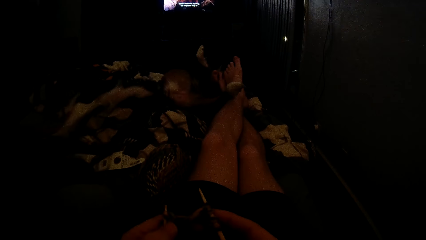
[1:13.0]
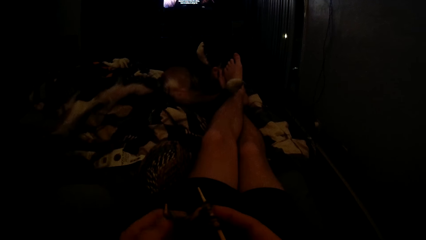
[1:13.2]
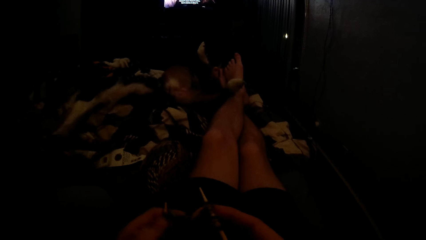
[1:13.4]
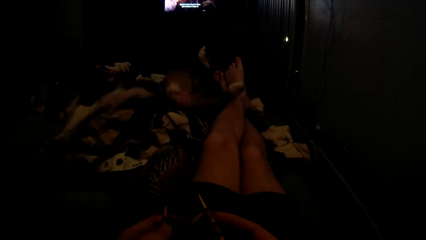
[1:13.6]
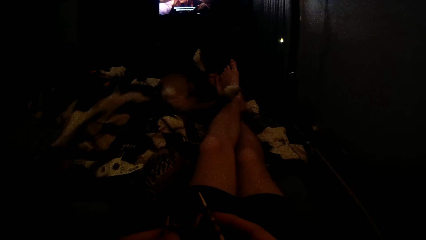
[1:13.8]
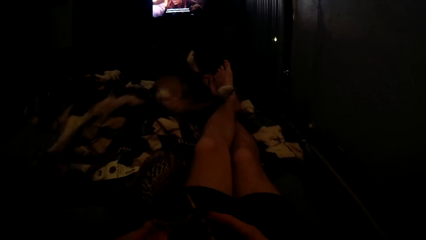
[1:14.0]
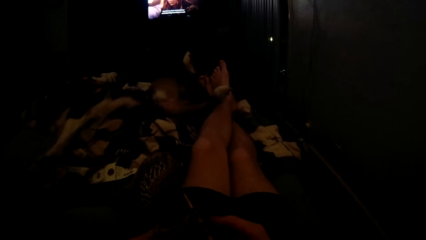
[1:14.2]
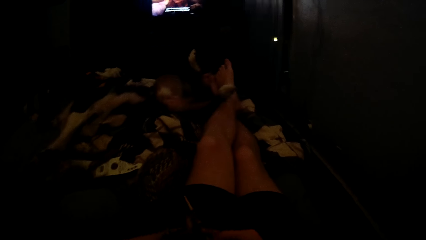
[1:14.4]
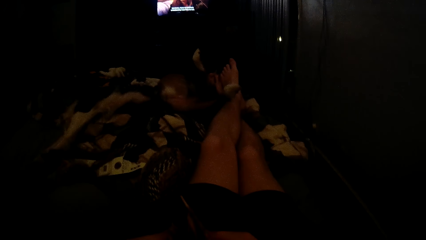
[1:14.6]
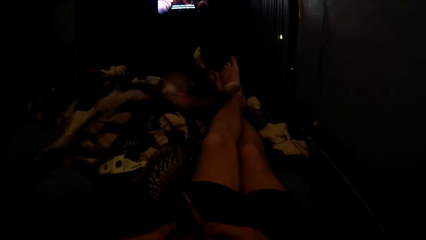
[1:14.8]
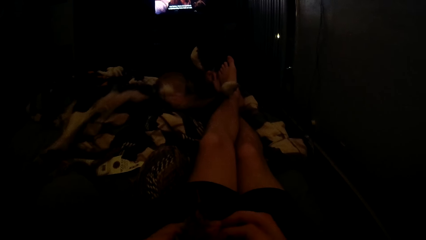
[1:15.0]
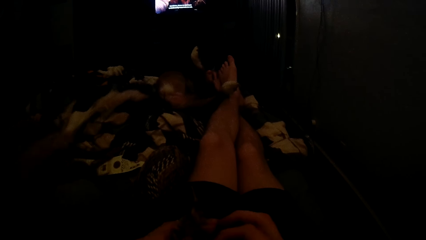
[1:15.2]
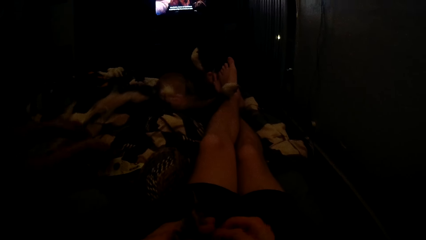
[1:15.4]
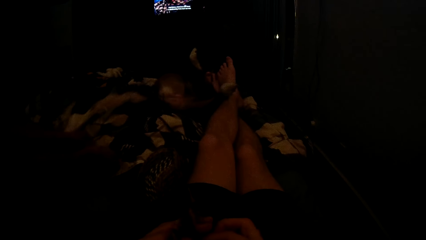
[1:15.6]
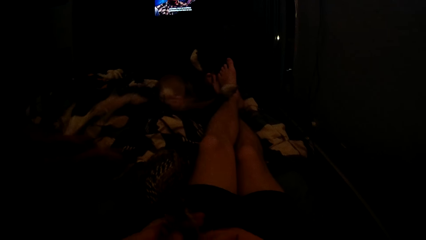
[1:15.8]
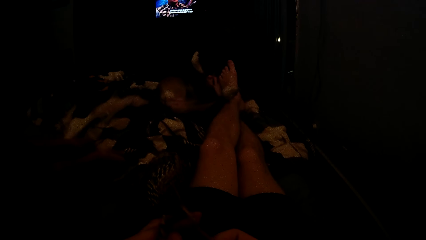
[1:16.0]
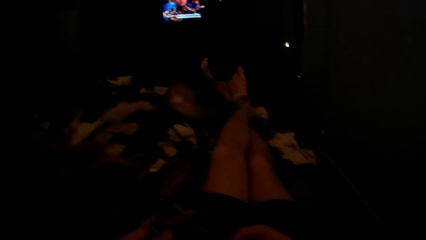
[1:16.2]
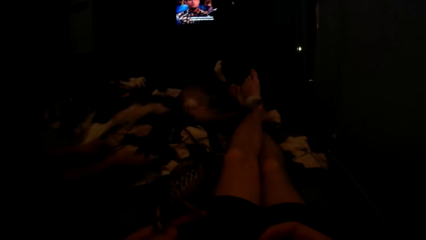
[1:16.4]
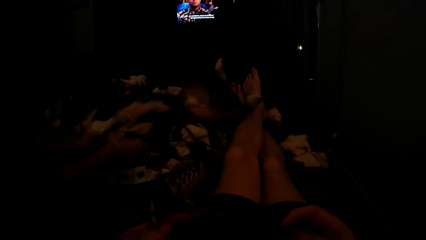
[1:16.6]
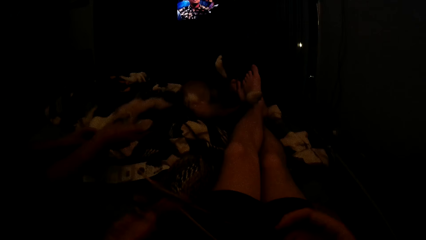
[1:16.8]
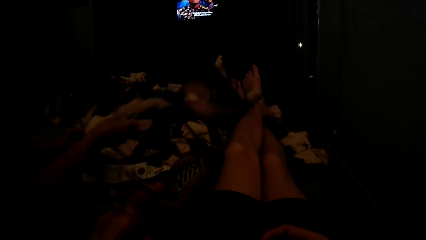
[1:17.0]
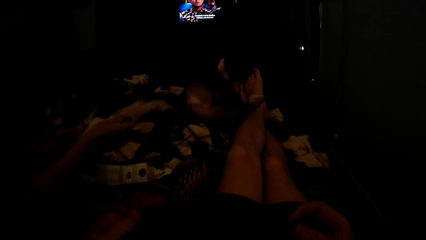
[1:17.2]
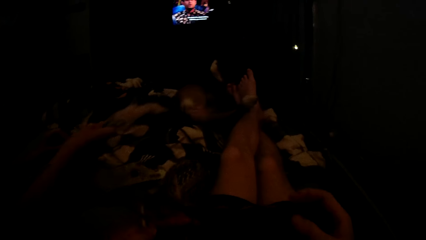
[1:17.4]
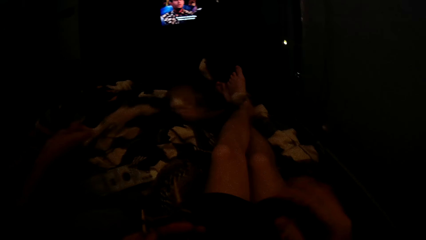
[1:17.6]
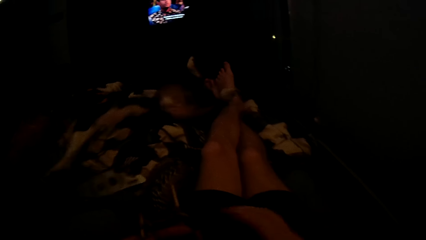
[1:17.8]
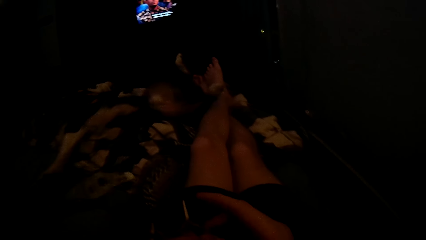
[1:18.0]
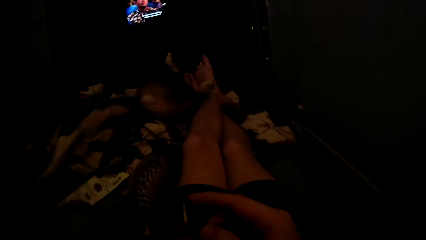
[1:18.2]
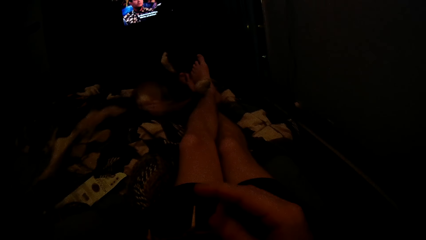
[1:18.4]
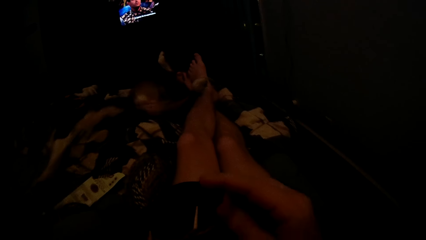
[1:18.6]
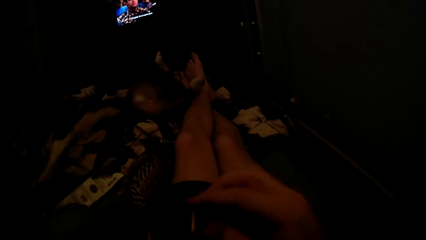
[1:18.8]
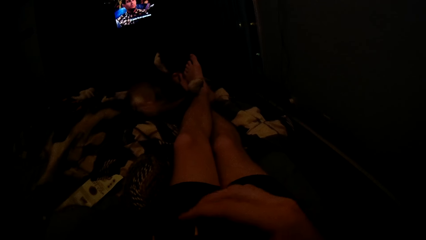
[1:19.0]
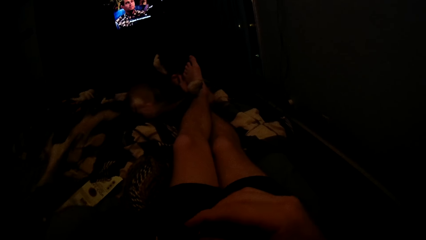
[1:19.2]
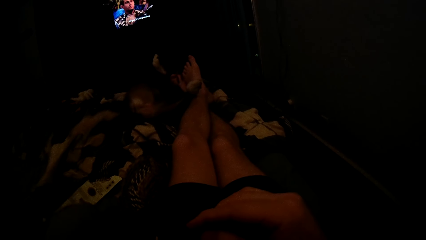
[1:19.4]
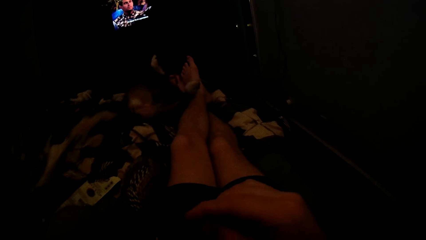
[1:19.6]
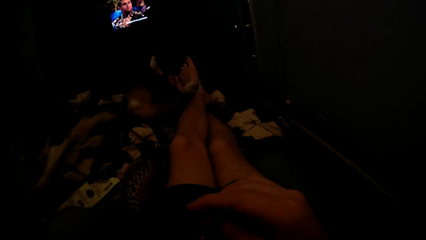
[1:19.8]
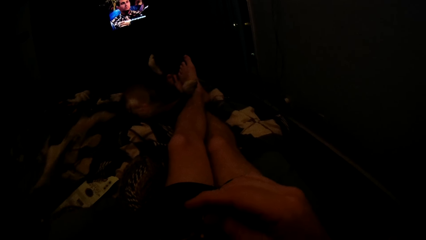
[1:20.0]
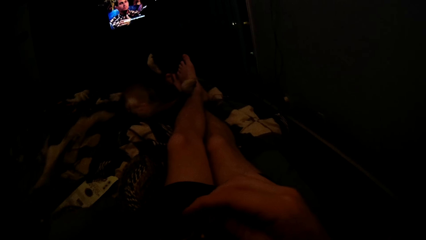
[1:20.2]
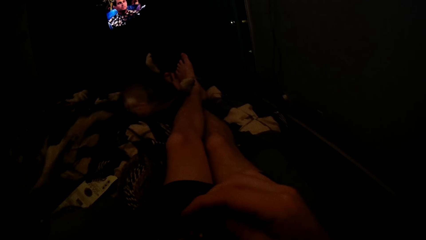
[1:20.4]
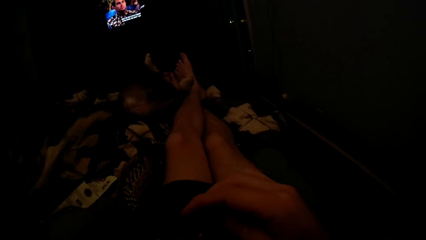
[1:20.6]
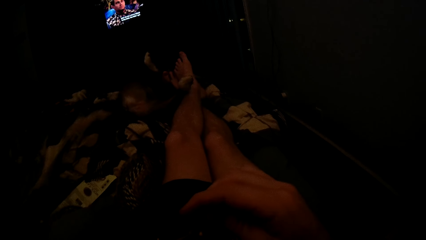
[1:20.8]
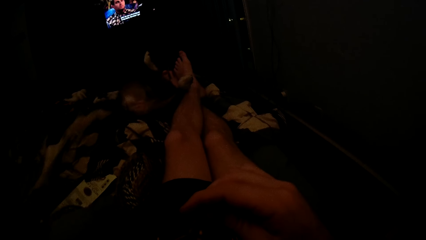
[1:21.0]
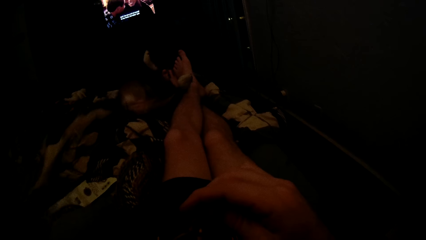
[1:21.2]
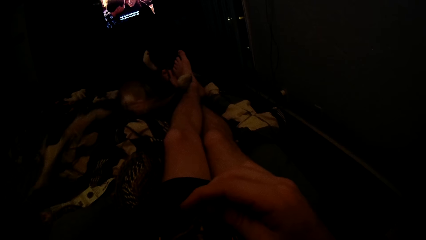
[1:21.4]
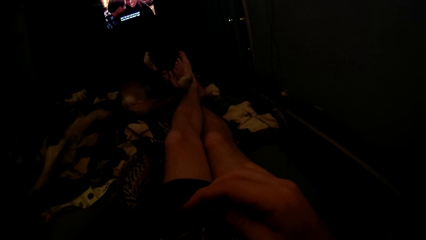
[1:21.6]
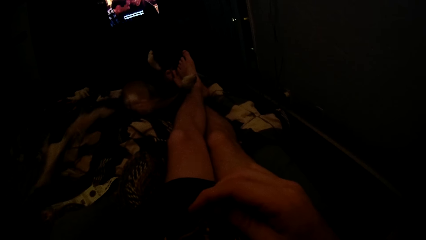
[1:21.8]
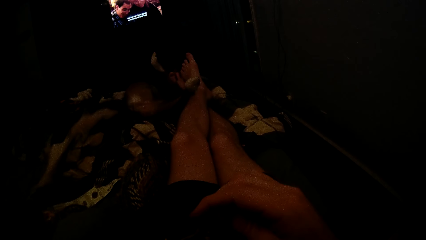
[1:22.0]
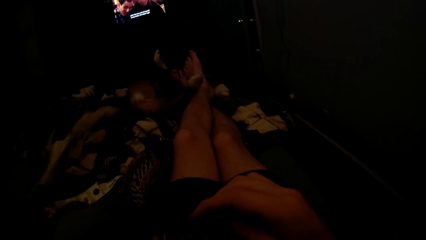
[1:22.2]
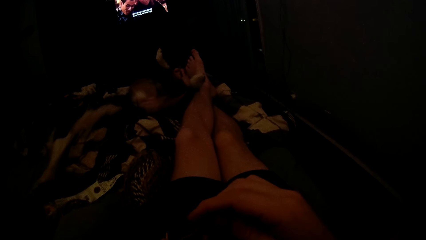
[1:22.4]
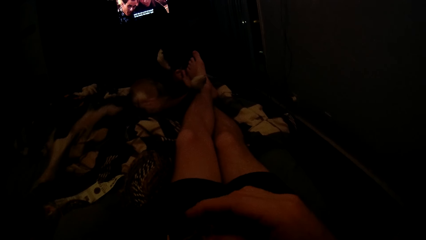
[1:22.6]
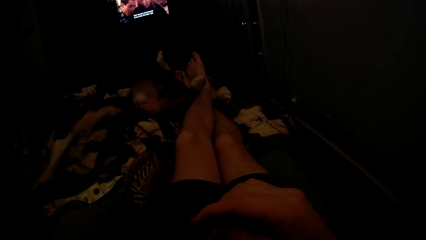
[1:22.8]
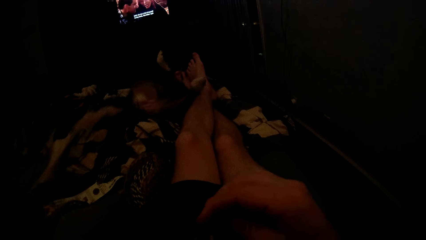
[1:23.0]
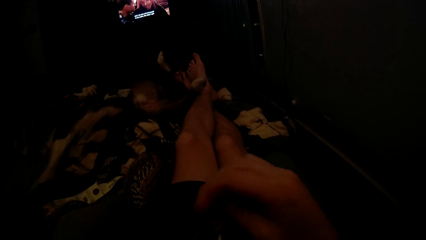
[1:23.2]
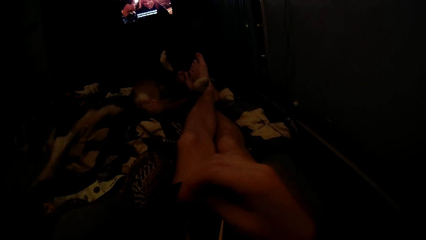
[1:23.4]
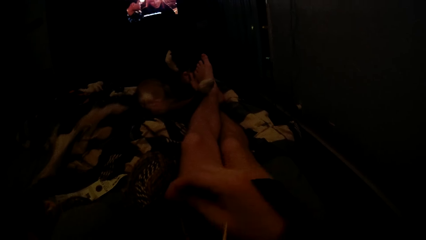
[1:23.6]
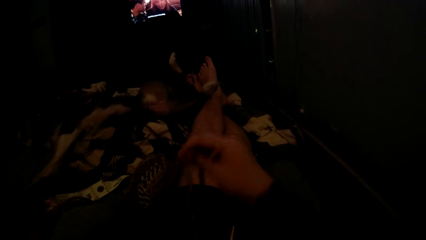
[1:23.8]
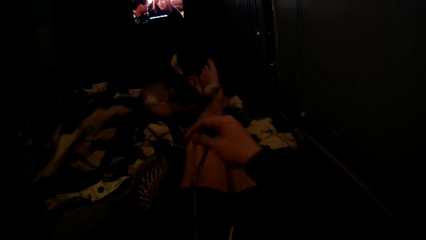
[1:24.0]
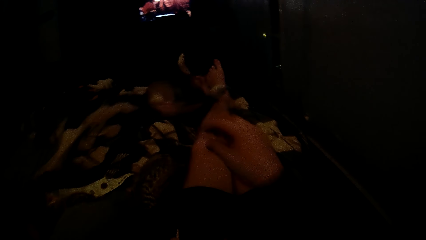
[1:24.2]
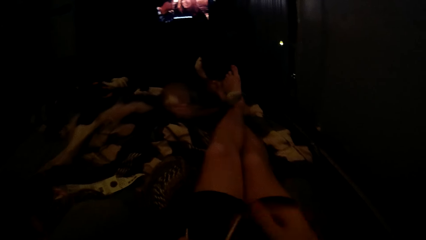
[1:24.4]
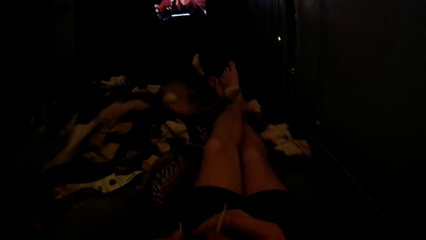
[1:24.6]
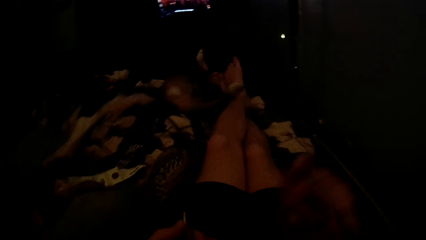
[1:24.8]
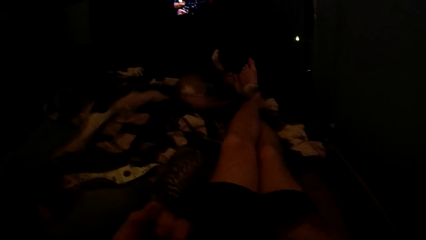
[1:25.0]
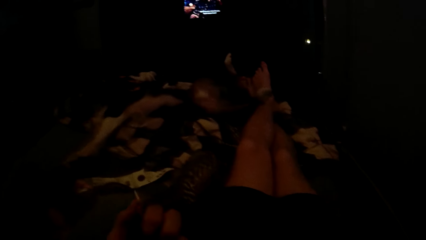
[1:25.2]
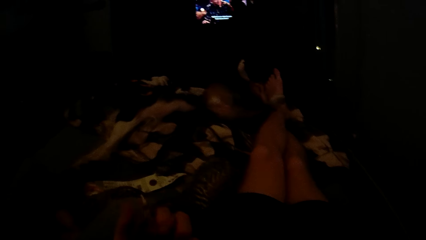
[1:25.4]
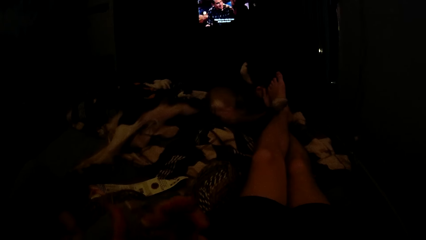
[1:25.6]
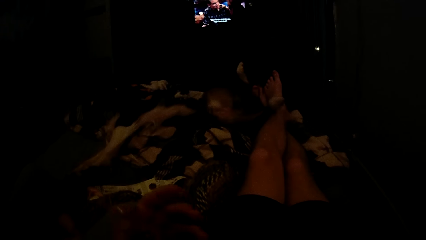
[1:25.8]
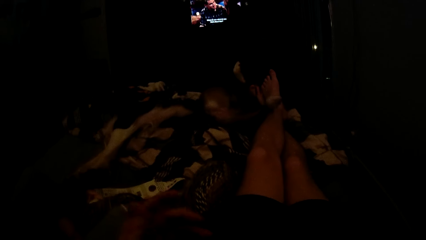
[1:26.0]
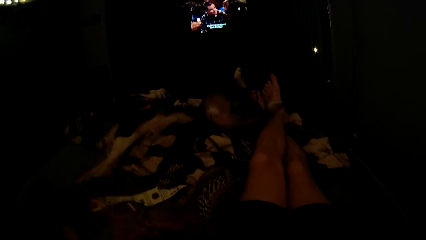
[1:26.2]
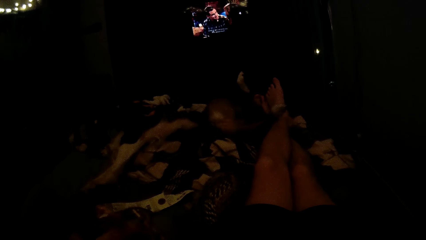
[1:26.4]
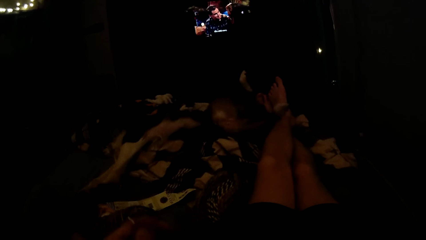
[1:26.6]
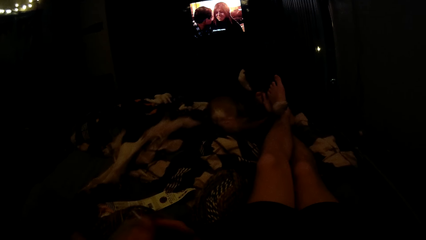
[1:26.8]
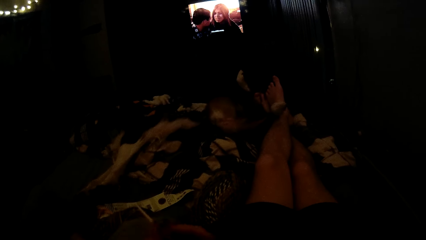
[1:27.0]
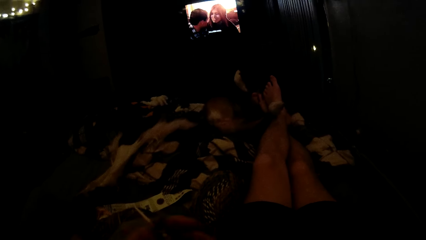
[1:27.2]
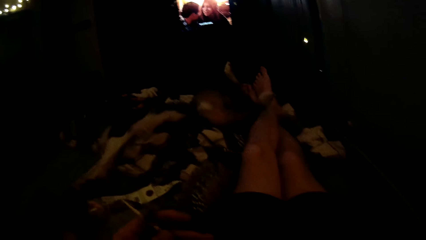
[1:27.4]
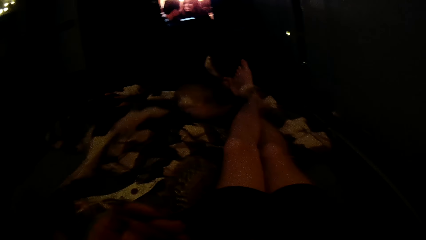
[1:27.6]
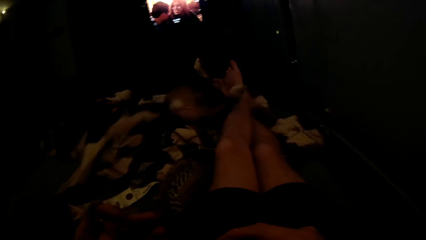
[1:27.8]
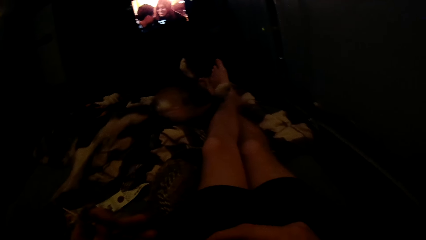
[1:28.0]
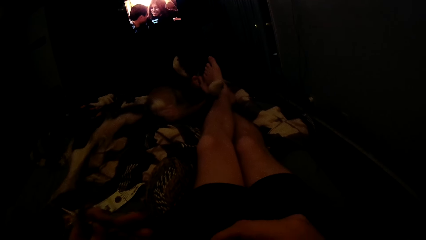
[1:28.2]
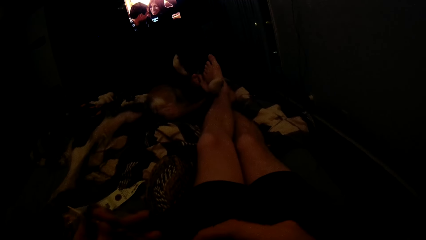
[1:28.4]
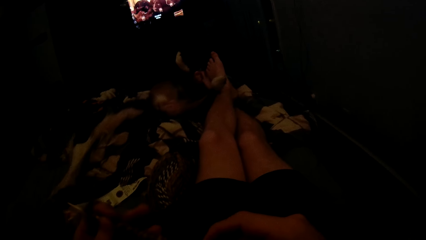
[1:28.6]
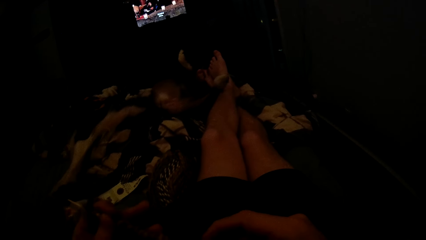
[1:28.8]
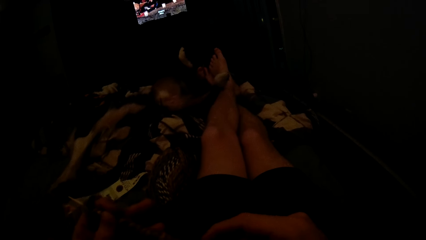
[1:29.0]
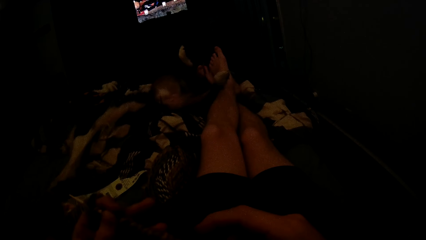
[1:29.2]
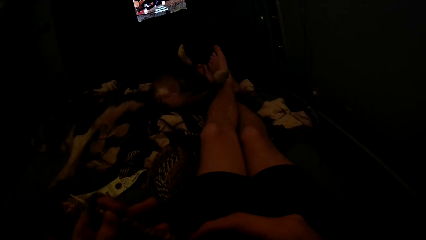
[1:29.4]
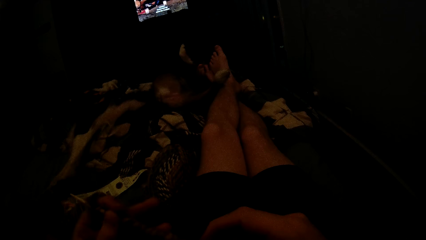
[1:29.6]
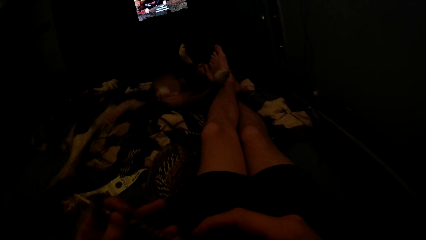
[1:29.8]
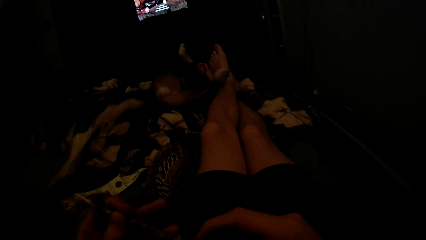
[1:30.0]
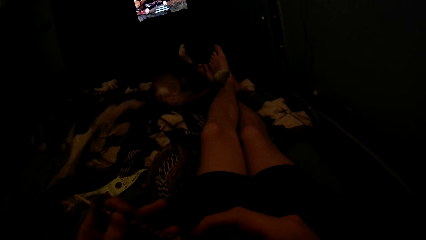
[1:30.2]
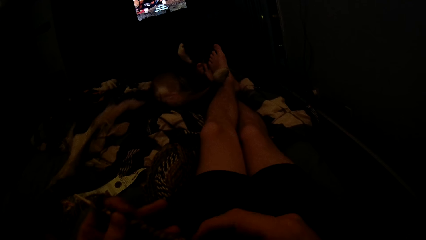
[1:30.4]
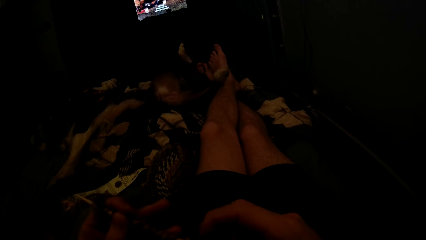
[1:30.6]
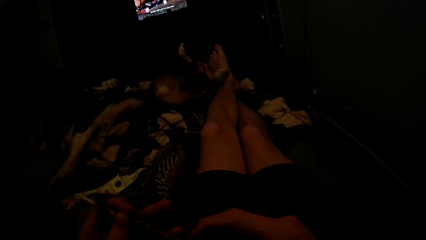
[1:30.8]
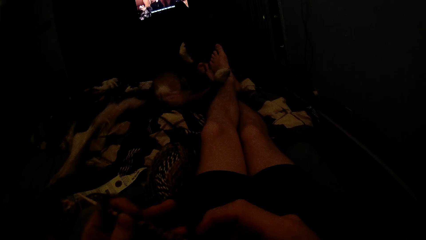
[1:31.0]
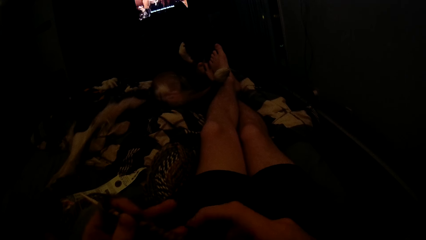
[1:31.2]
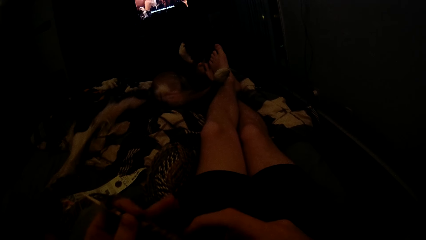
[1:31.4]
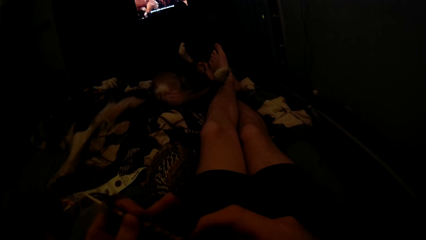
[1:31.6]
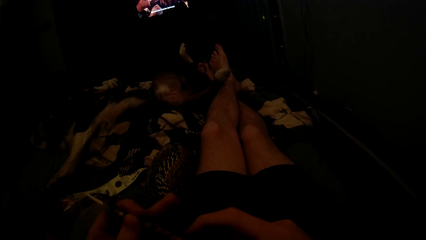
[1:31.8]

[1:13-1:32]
A man holds something. The camera wearer holds the fabric. They move the thread, put the crochet hook in the fabric, and look at the fabric.
